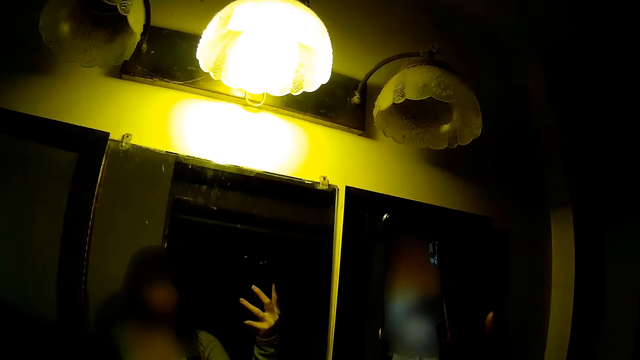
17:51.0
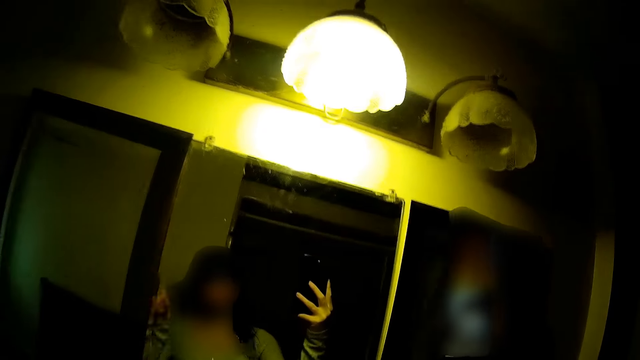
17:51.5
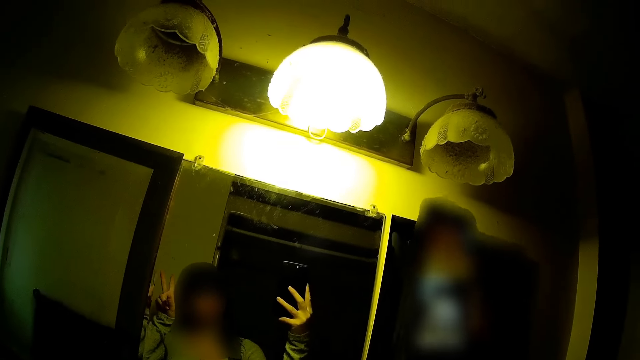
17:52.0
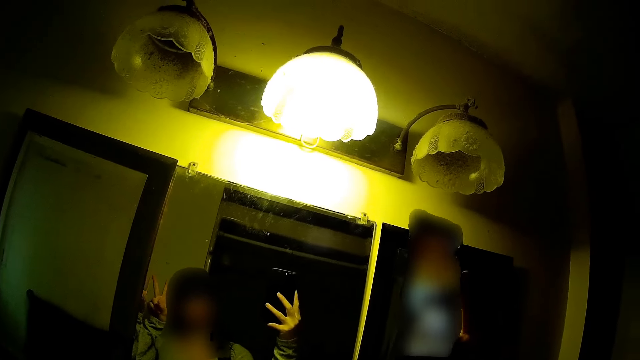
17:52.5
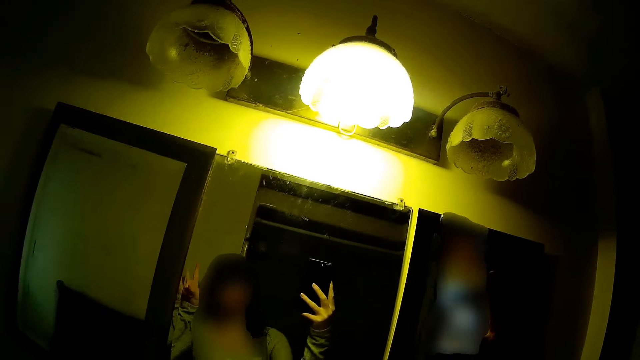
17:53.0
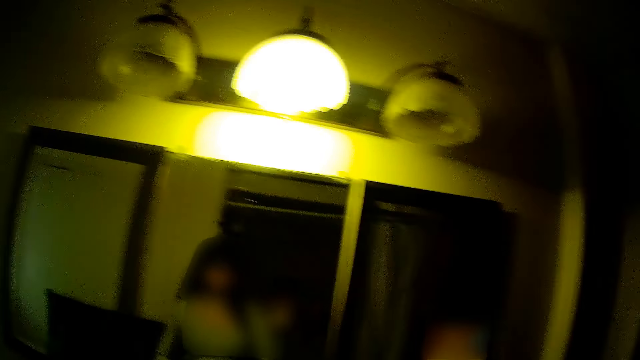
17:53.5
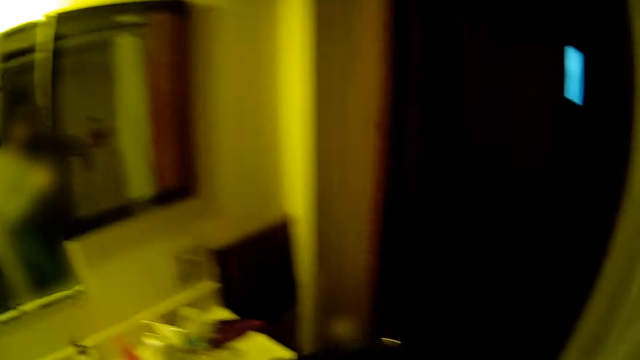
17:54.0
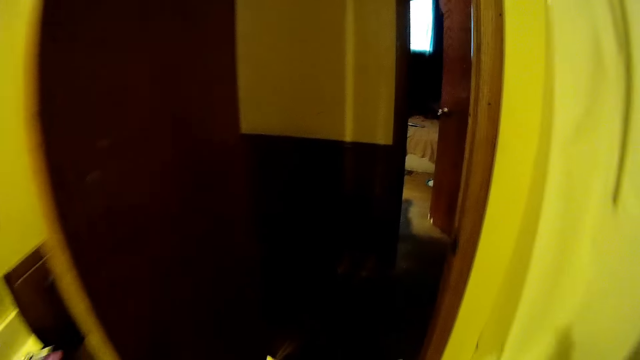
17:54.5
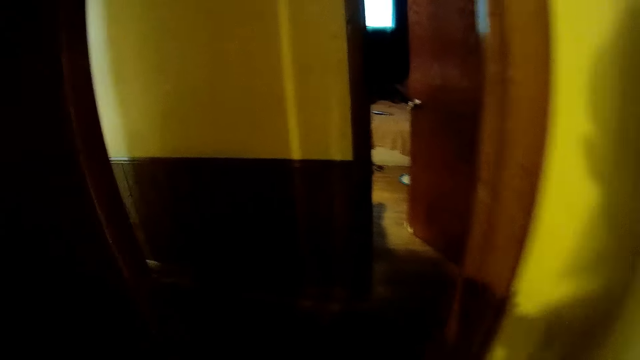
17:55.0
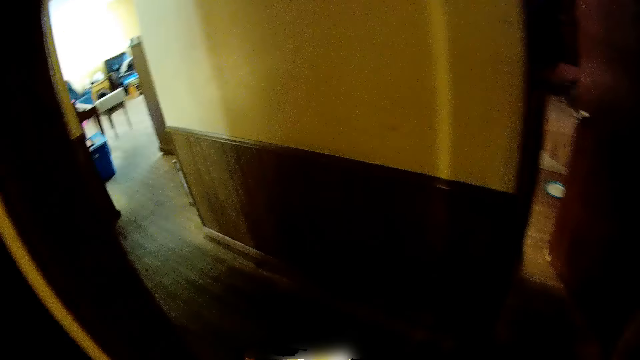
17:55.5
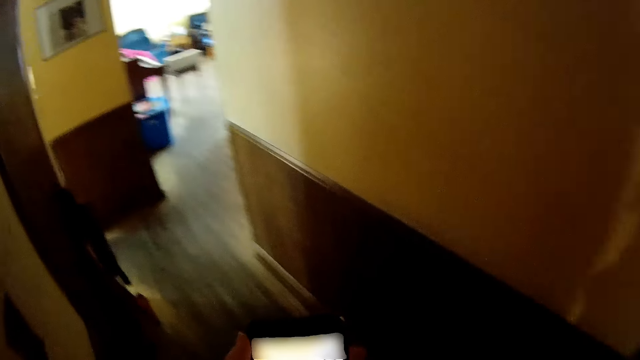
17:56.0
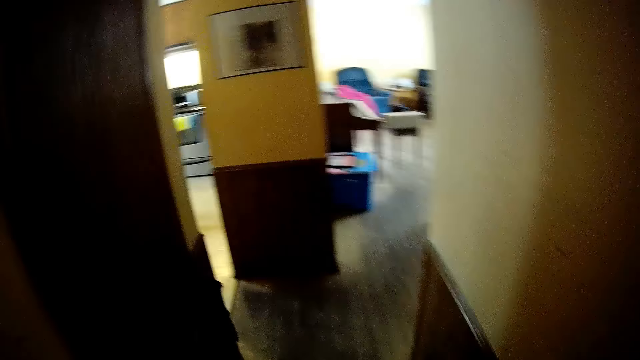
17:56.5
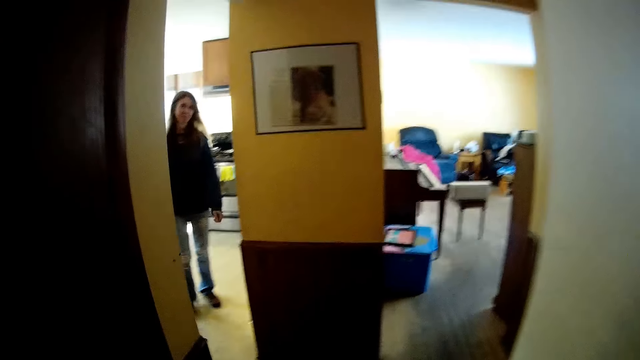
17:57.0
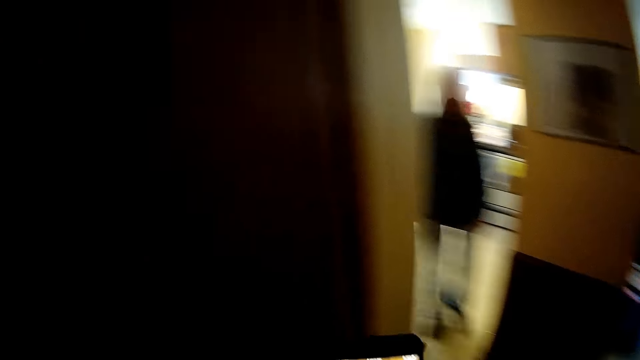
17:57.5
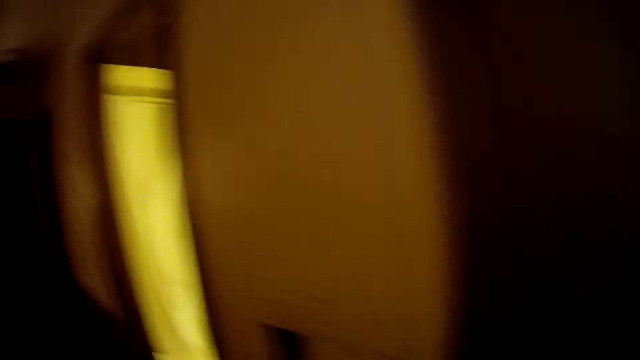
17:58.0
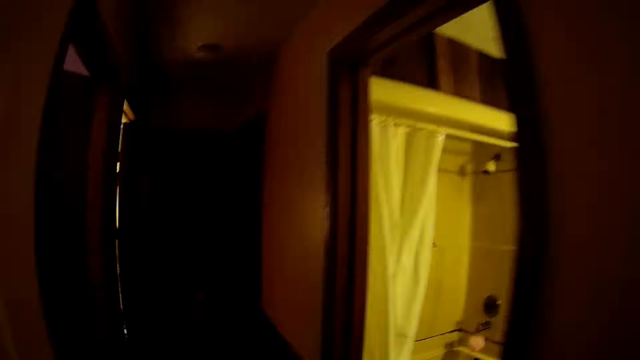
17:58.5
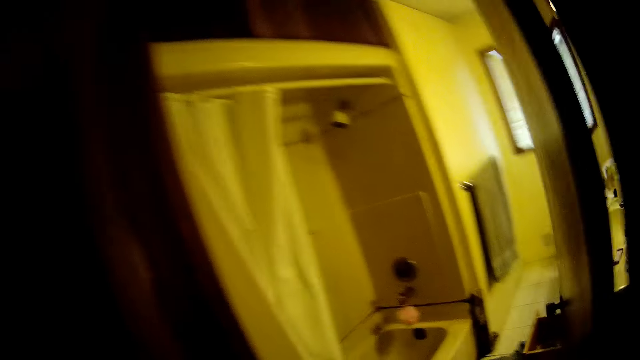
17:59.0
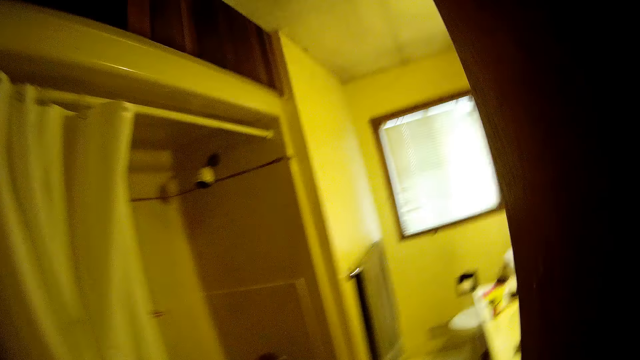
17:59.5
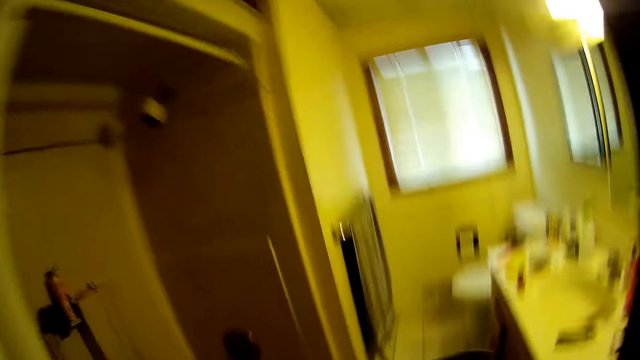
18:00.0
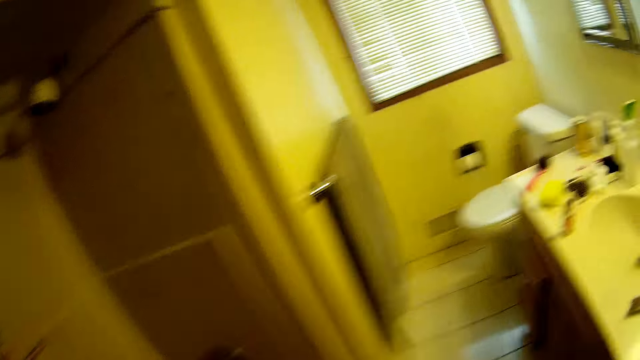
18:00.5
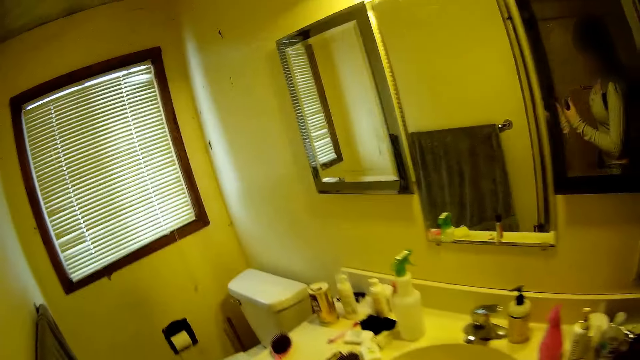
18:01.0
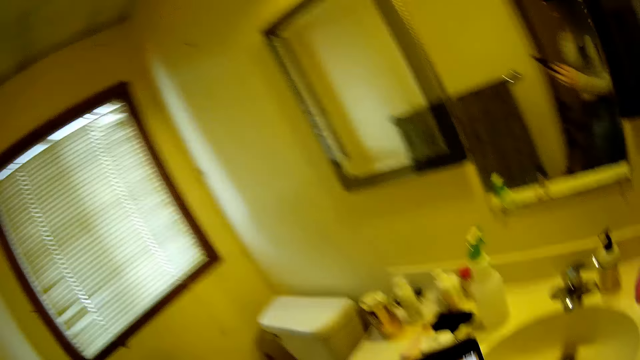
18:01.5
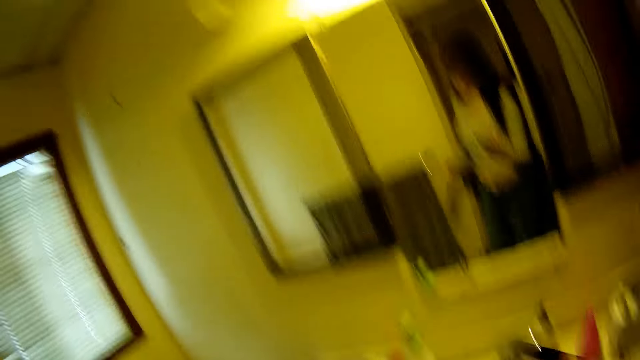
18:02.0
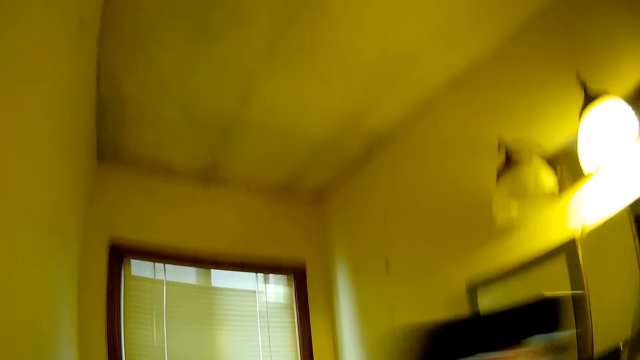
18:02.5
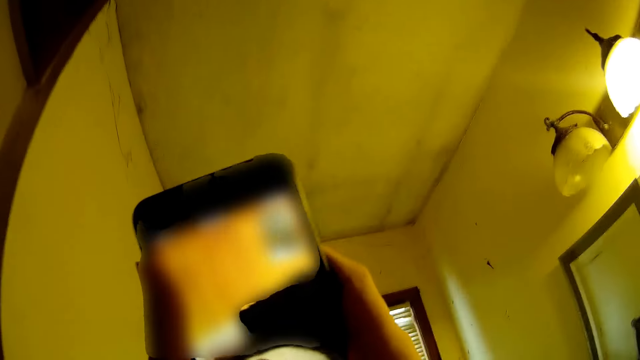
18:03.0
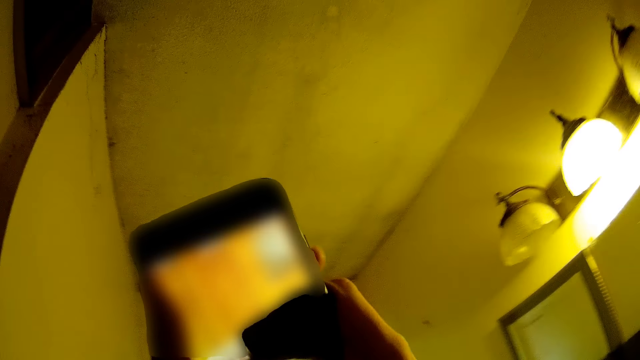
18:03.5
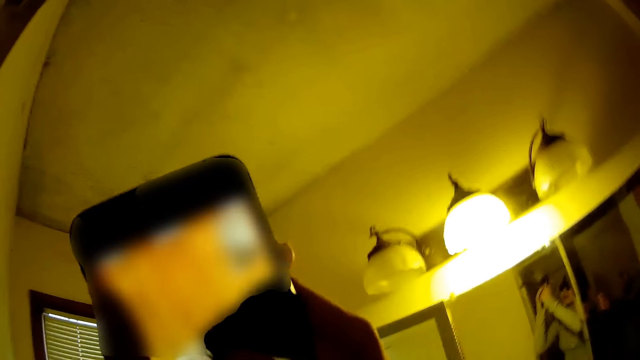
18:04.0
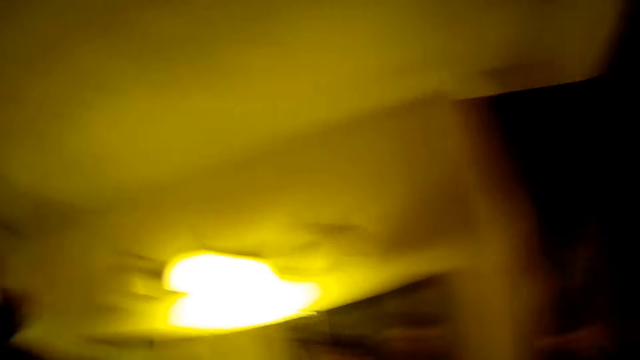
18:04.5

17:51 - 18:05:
The camera wearer looks around. They walk to the passage. They look around. They walk to the bathroom. They hold a phone, look around and raise the phone. They operate the phone with both hands.

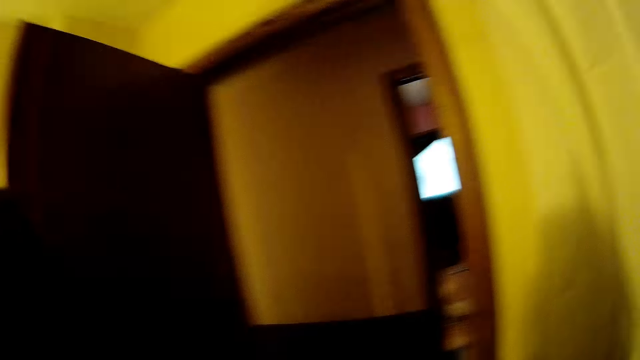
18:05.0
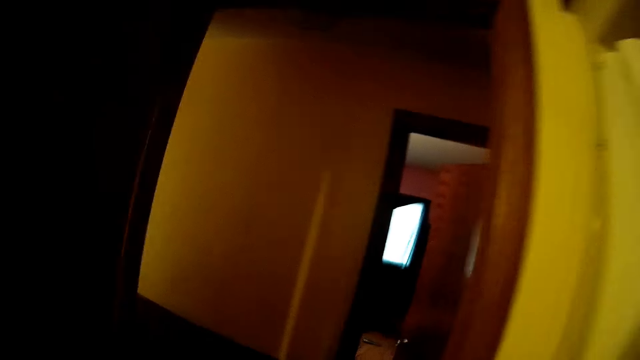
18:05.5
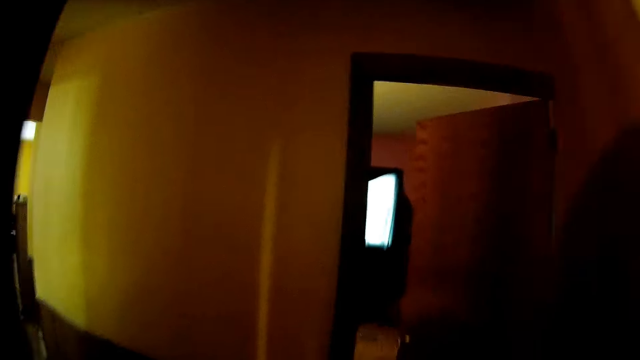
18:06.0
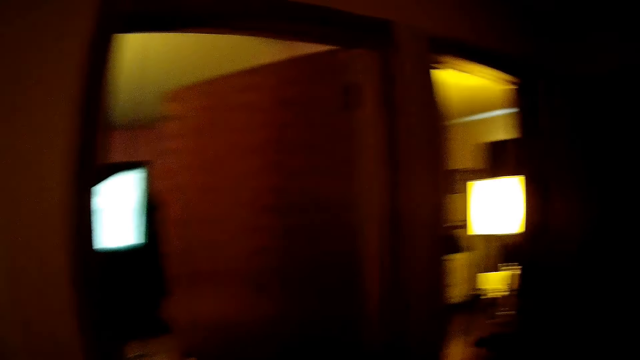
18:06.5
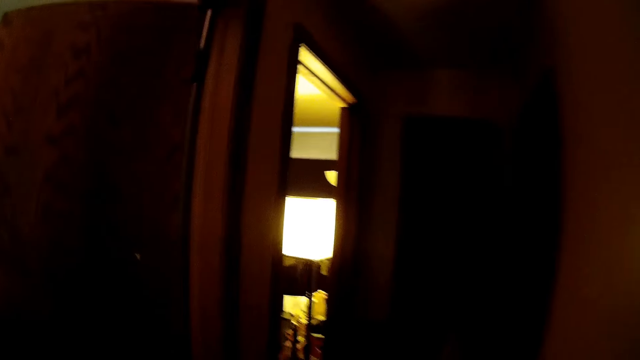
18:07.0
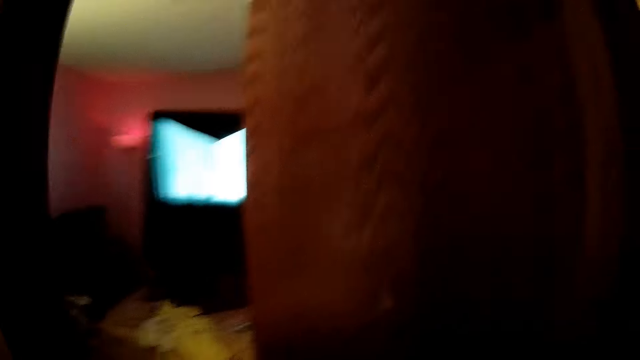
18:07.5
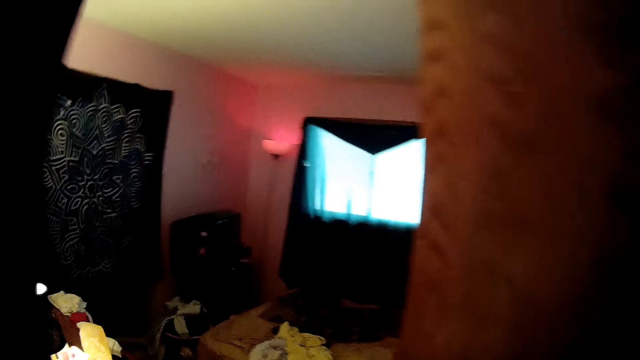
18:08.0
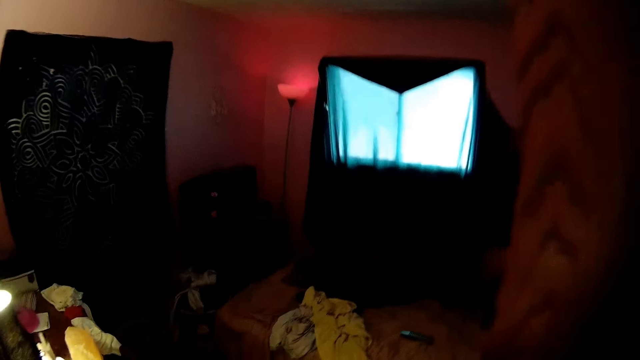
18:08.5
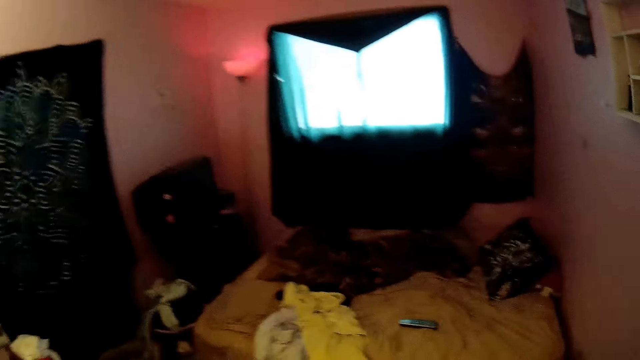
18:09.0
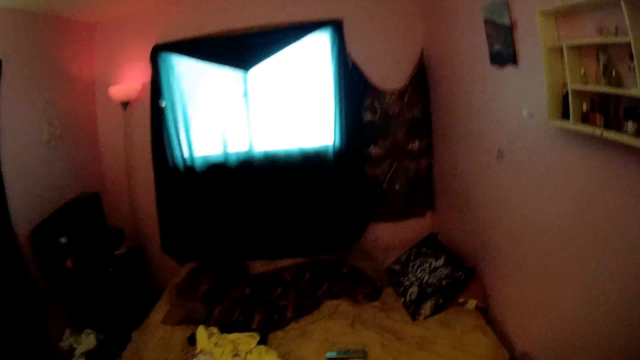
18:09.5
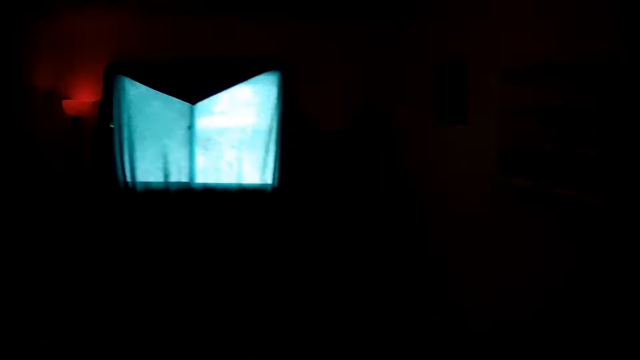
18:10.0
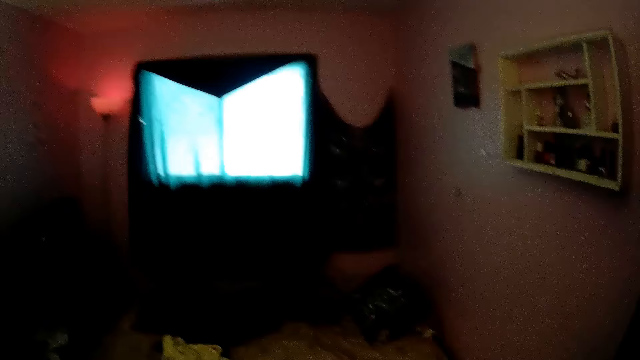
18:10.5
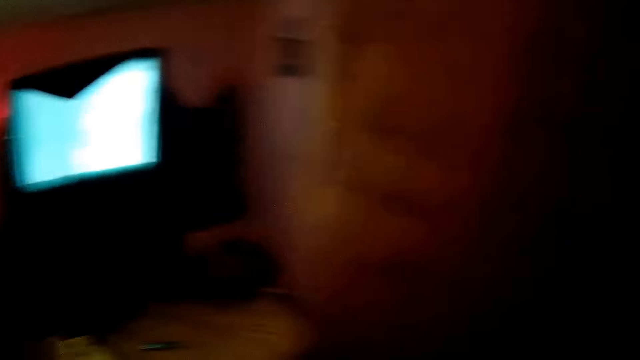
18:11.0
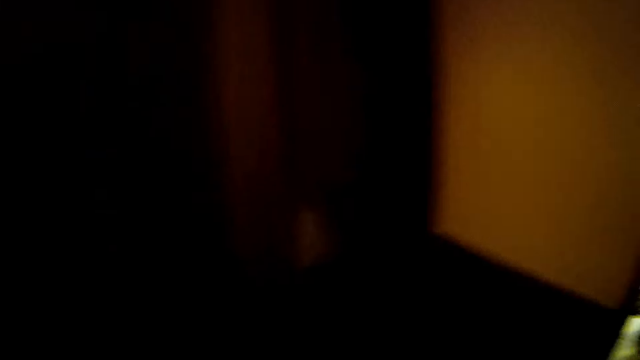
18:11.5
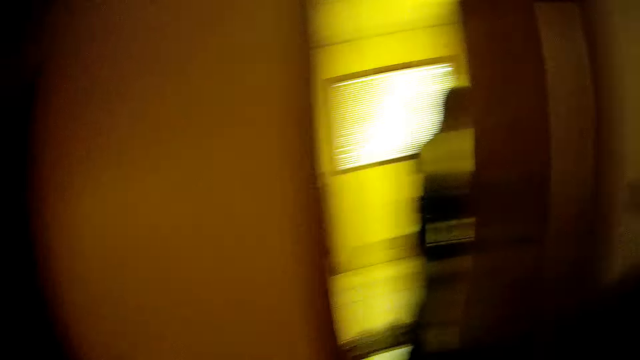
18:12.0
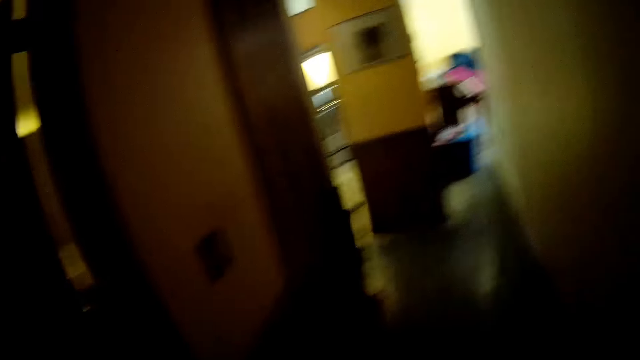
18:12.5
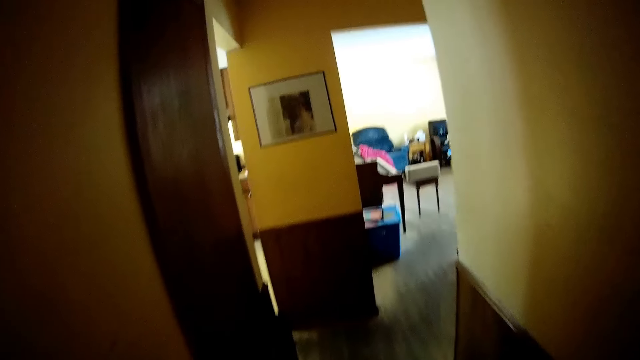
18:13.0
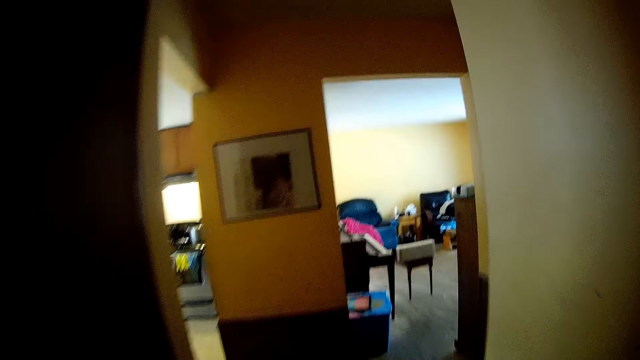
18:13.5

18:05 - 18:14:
The camera wearer looks around. They walk from the bathroom into a room. They look around. They walk to the sitting room.
